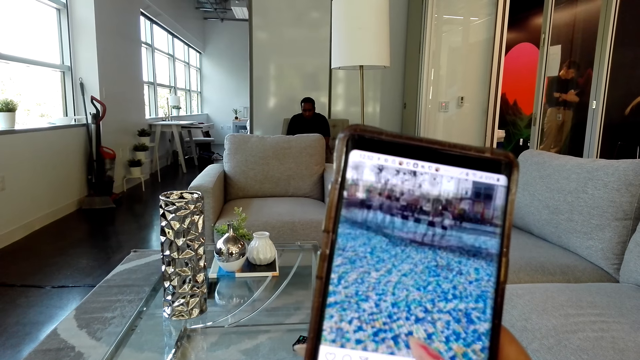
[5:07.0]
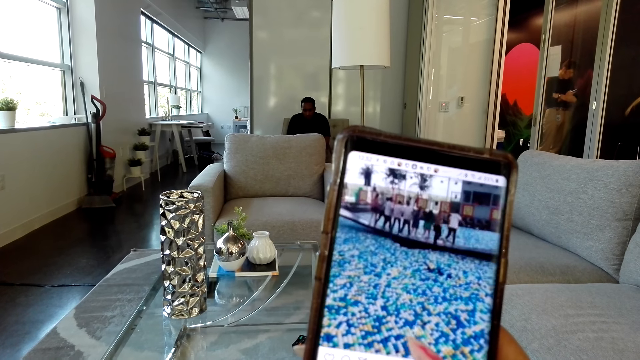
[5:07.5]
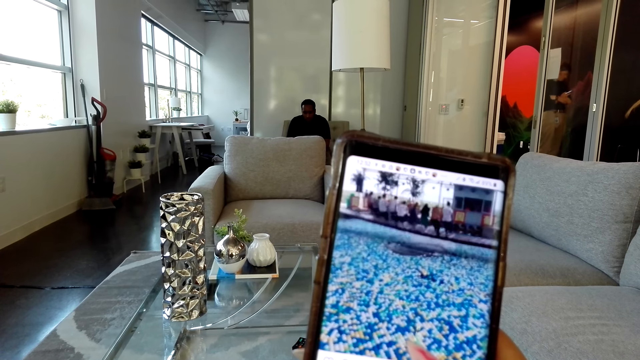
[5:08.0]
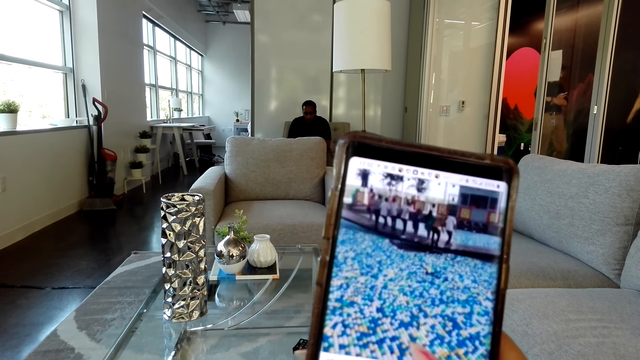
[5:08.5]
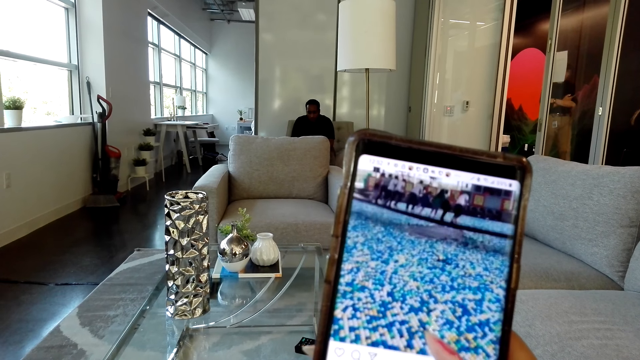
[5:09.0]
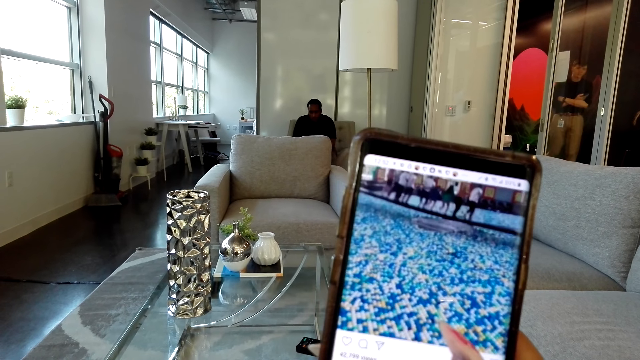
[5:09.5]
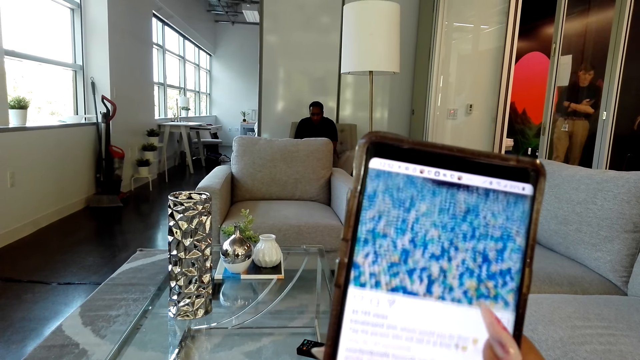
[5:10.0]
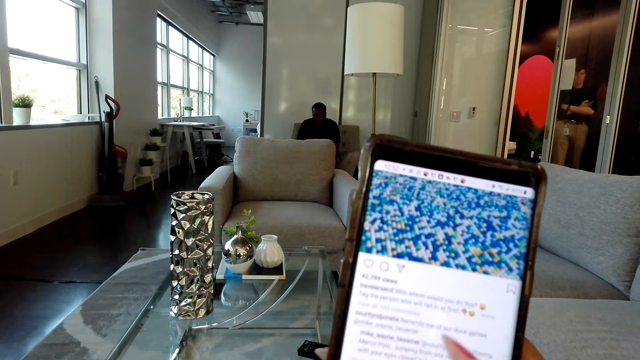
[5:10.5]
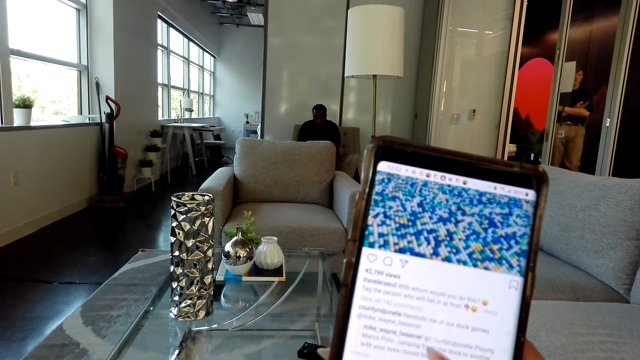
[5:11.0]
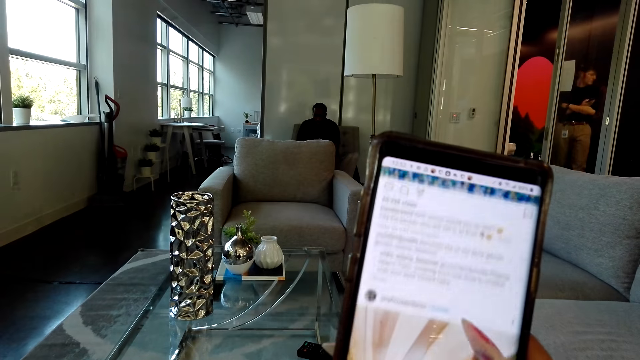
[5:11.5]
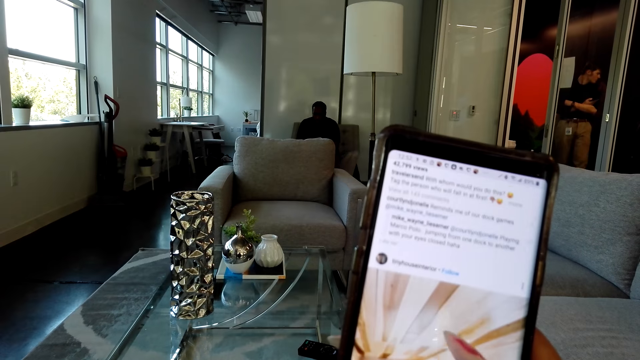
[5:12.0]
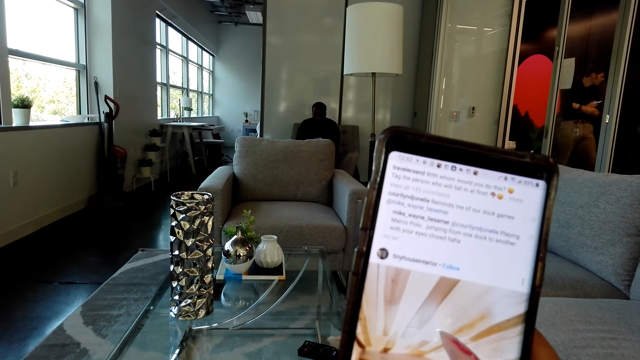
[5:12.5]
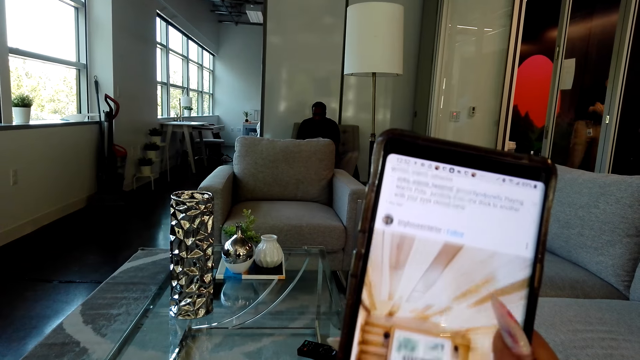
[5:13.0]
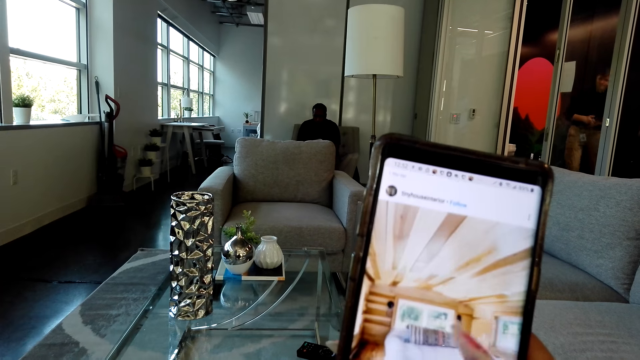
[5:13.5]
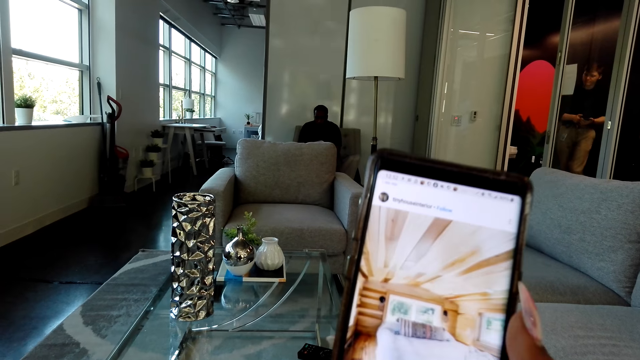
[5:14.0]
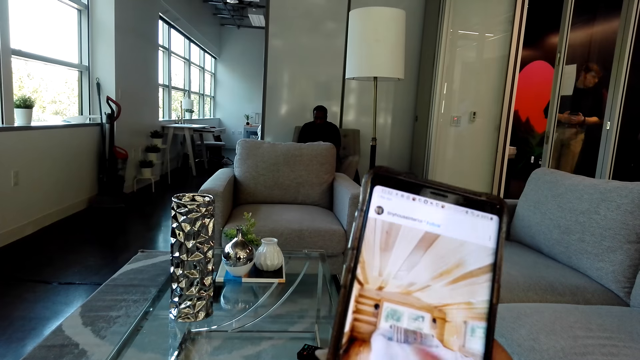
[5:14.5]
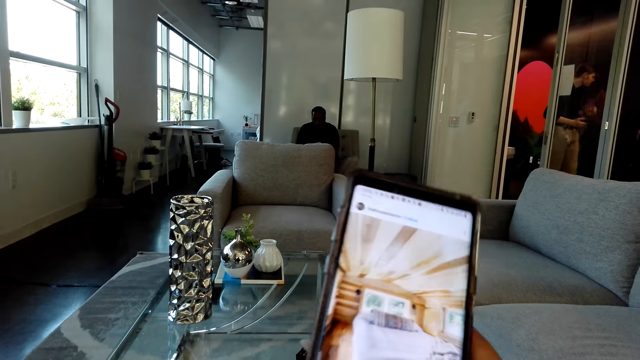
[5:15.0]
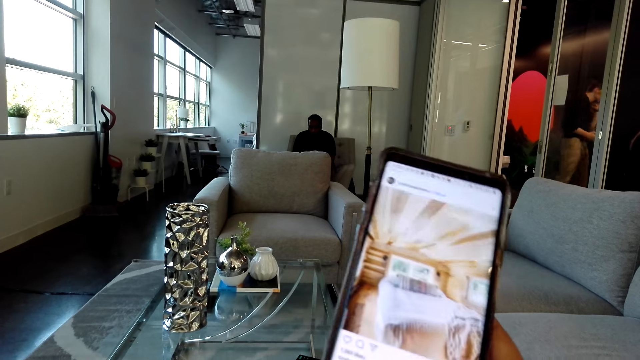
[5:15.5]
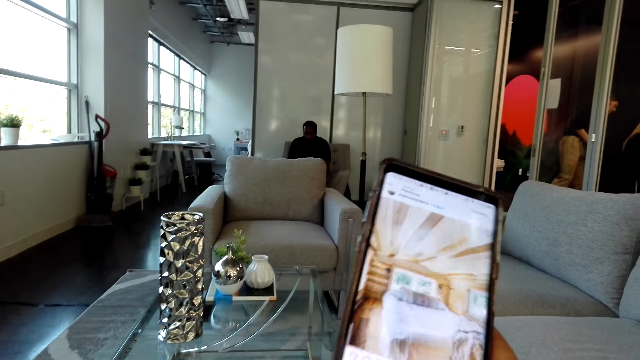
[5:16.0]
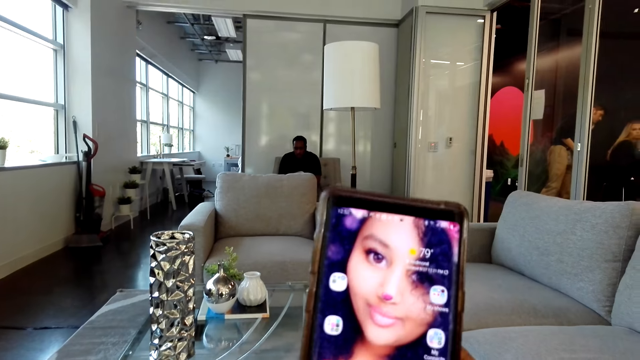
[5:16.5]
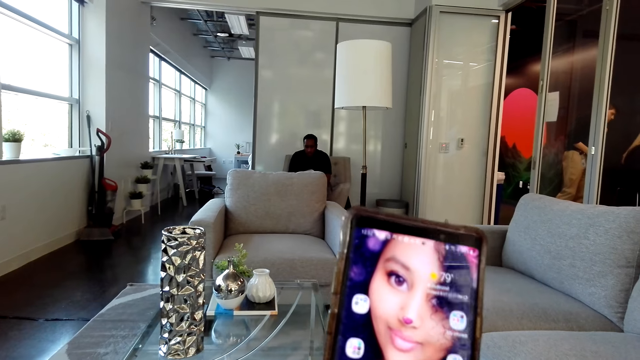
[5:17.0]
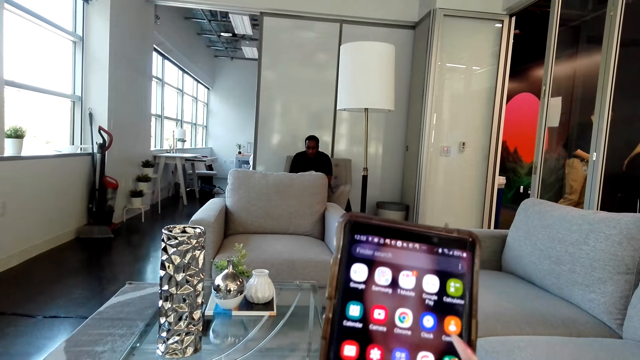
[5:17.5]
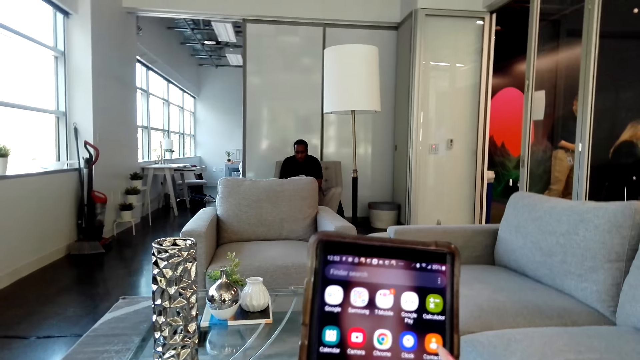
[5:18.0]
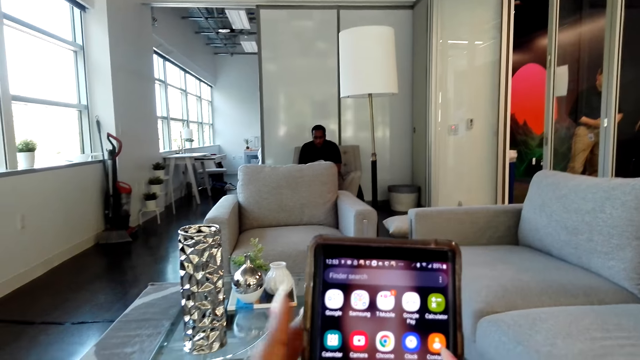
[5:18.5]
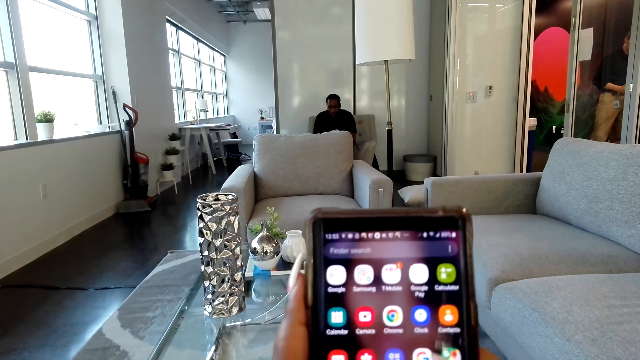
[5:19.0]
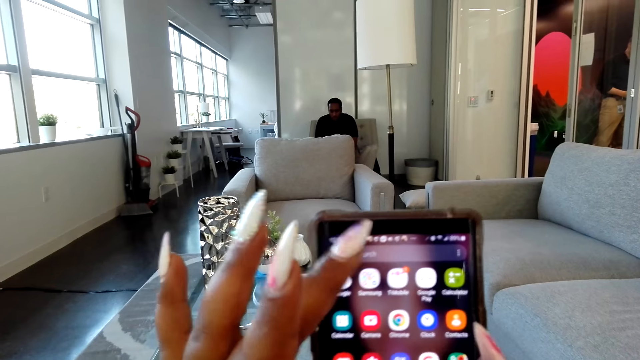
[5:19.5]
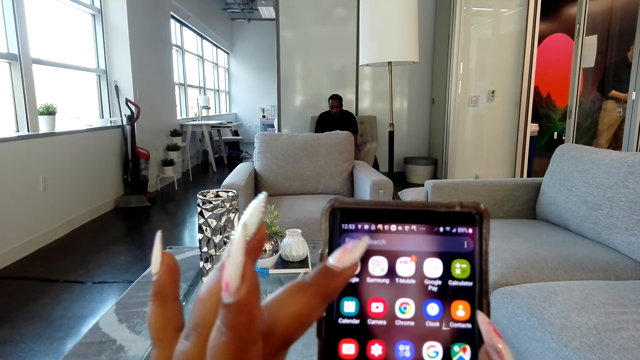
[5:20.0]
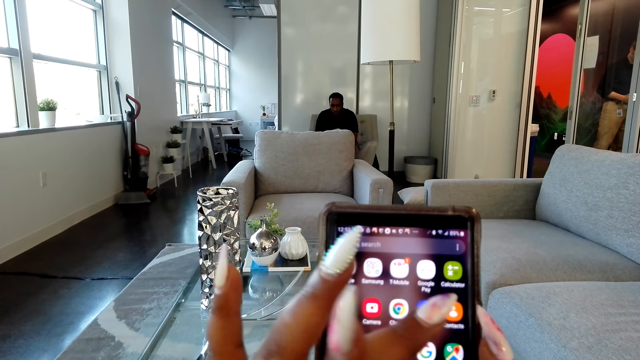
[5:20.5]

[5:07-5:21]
The camera wearer operates the phone. They touch the phone.

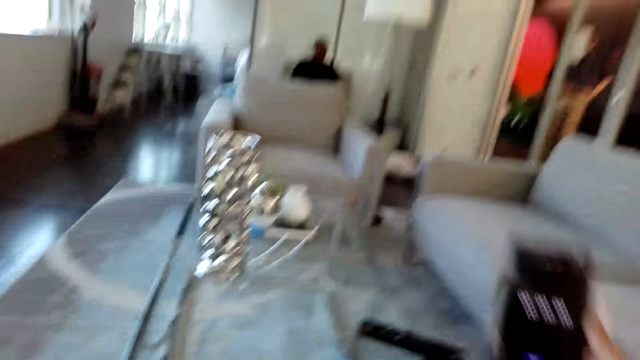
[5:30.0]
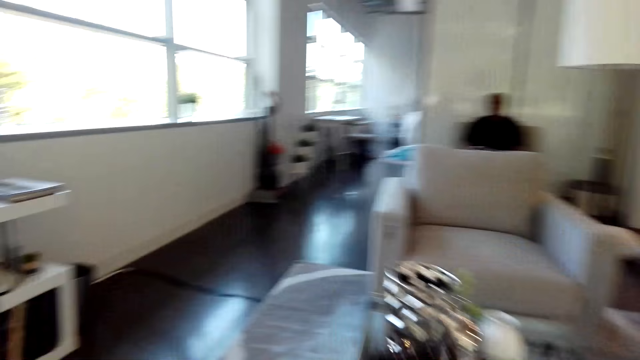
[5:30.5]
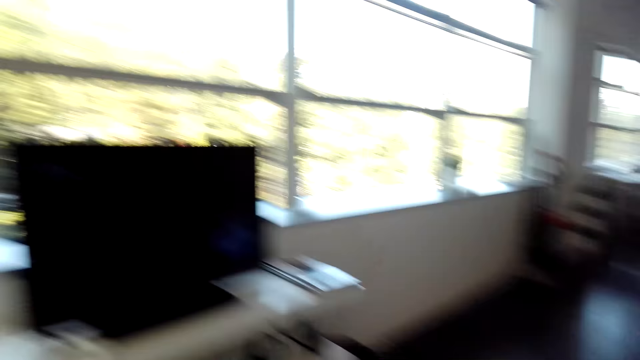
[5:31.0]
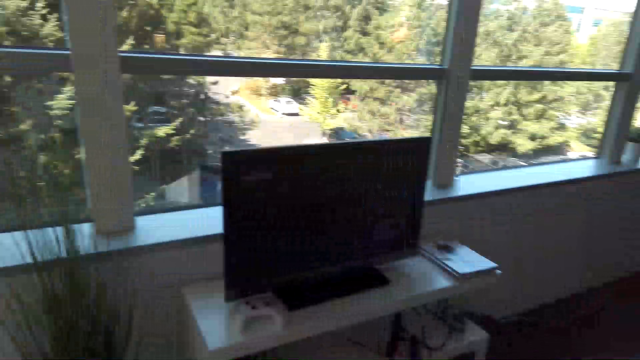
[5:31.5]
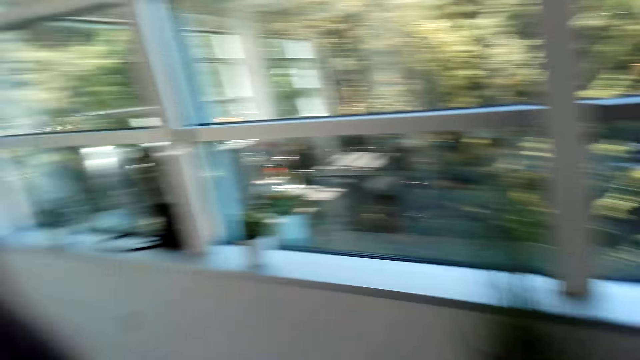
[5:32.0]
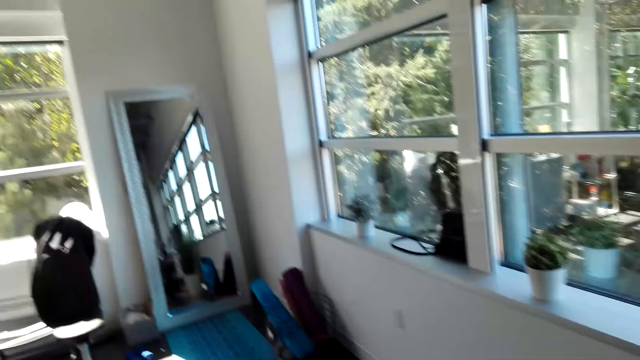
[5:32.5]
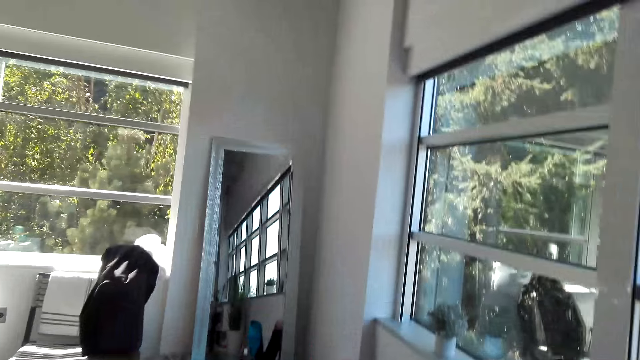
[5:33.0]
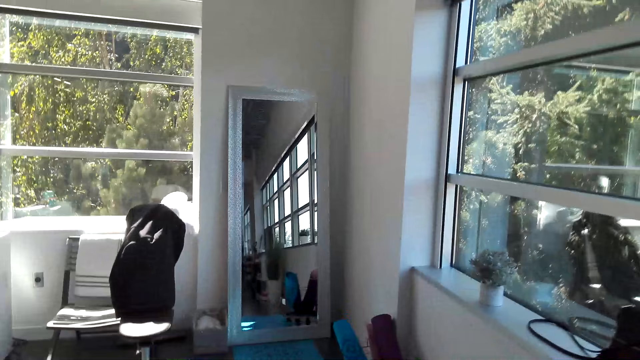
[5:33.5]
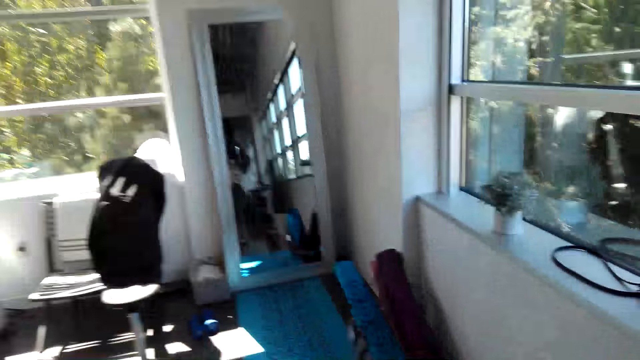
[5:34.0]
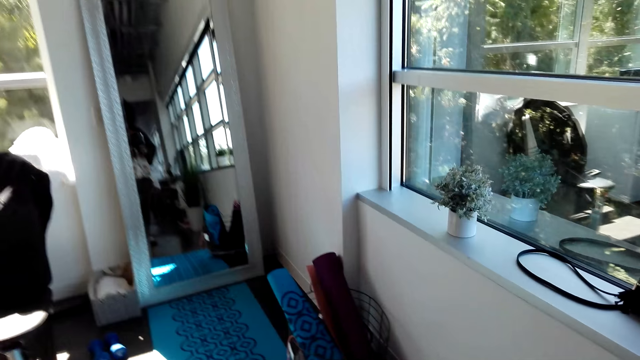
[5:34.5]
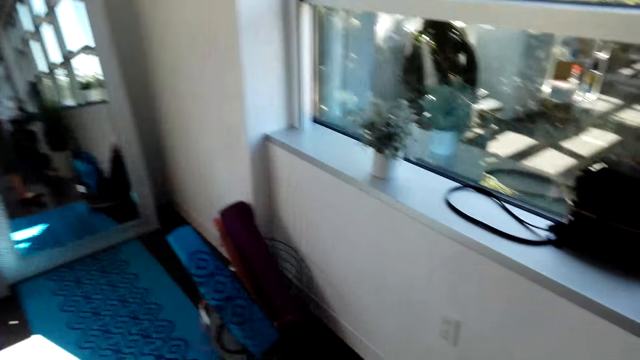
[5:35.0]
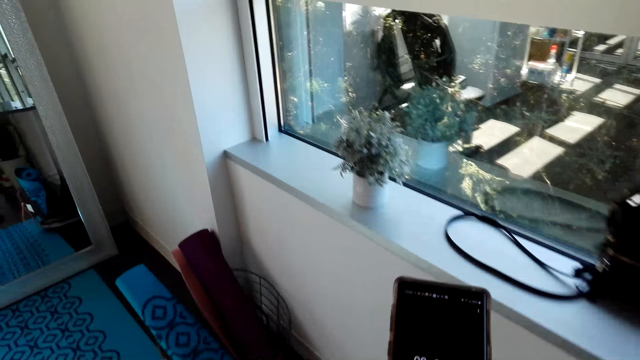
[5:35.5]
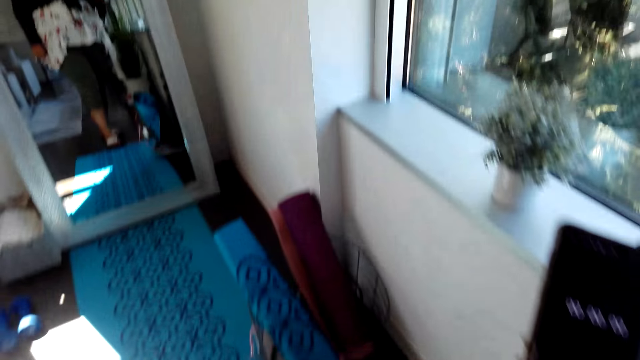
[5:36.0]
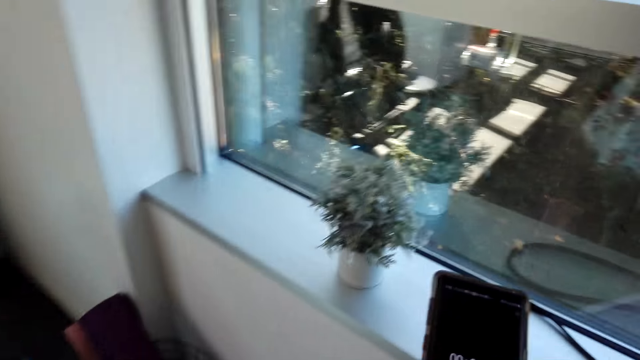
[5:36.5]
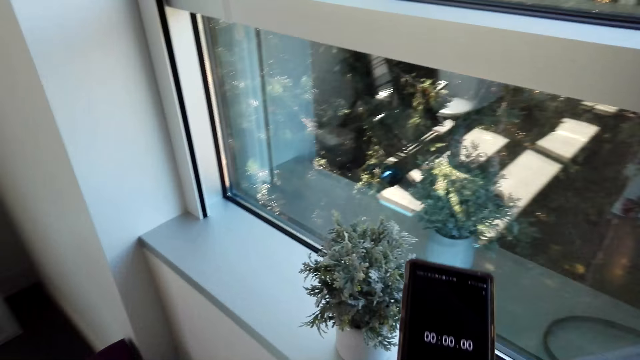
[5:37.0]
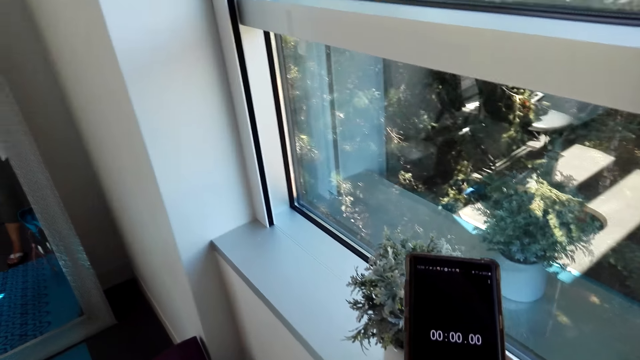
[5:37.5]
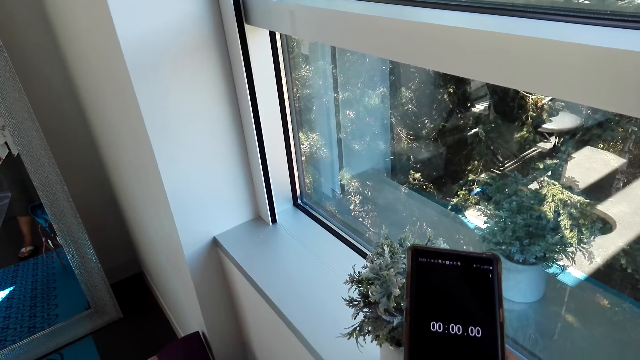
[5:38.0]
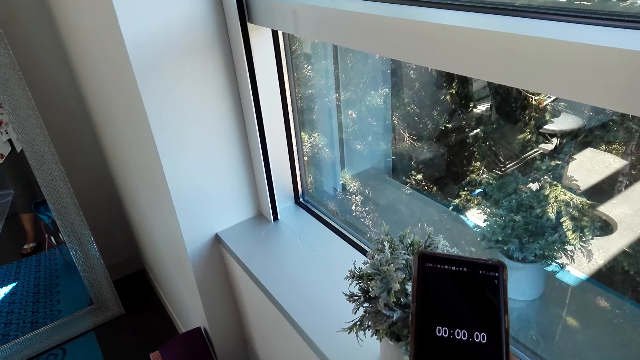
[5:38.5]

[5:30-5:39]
The camera wearer walks around the room. They hold a phone and stare at the phone.
